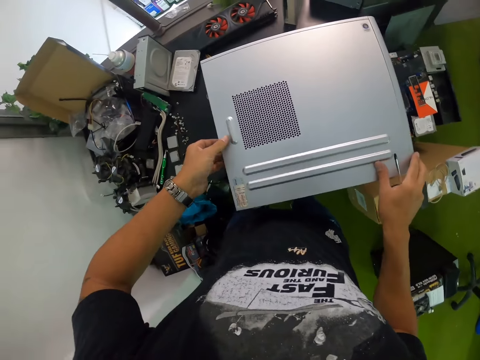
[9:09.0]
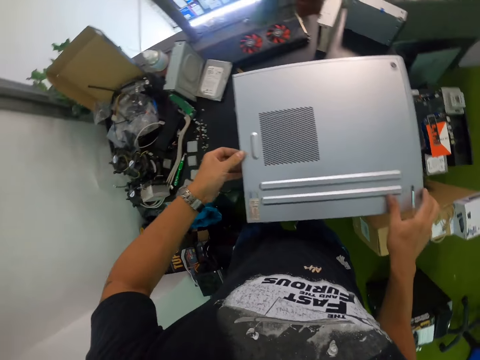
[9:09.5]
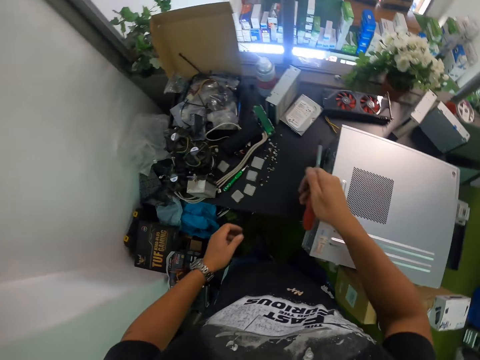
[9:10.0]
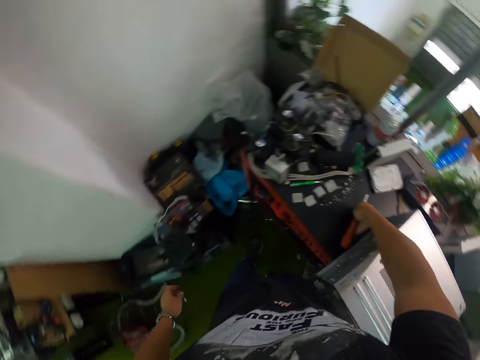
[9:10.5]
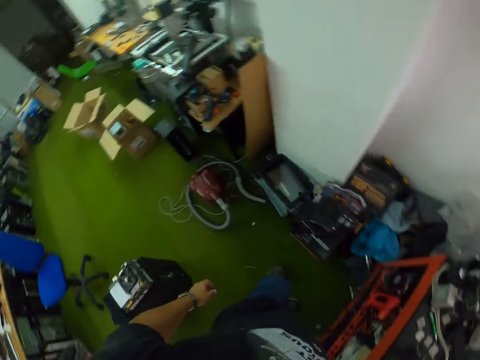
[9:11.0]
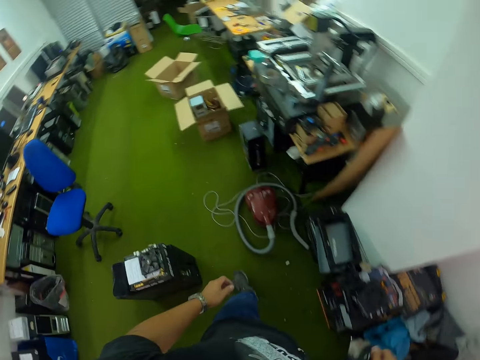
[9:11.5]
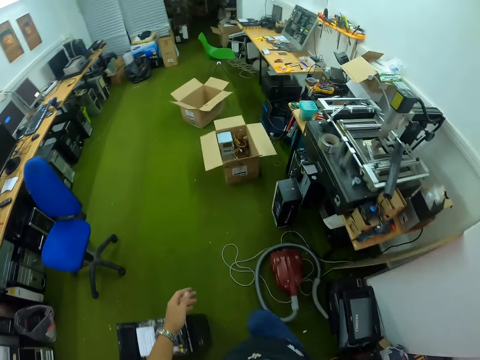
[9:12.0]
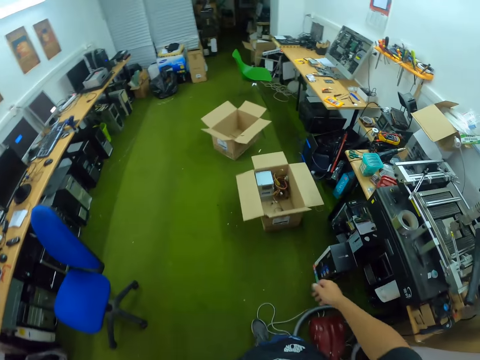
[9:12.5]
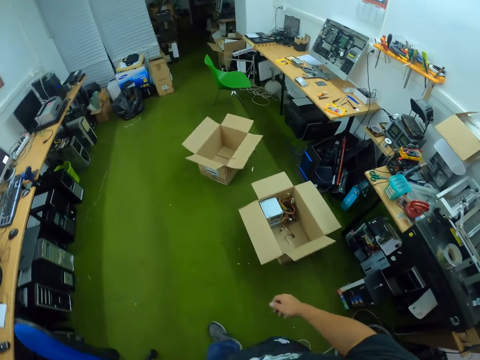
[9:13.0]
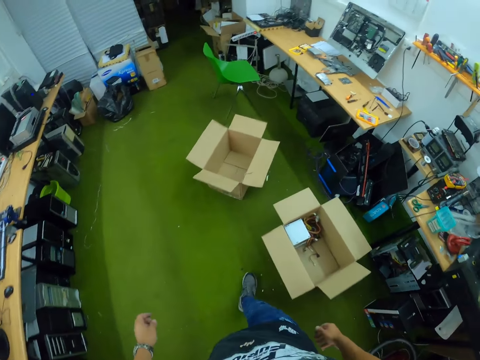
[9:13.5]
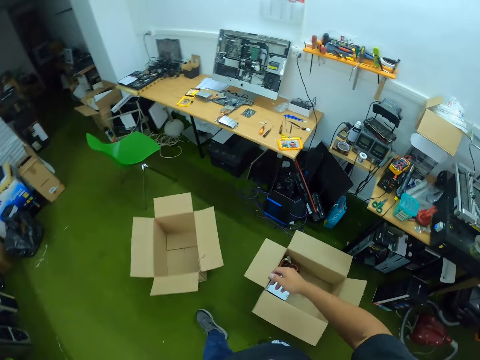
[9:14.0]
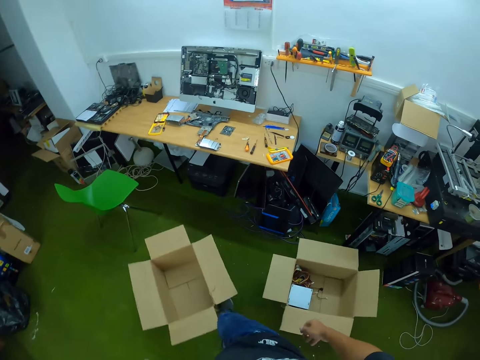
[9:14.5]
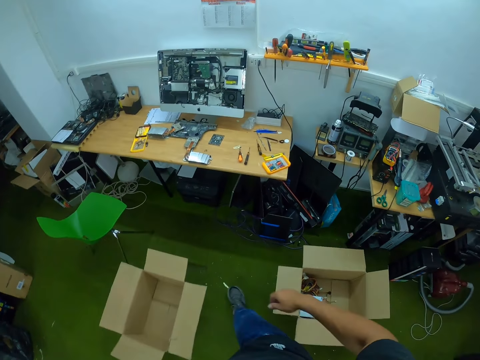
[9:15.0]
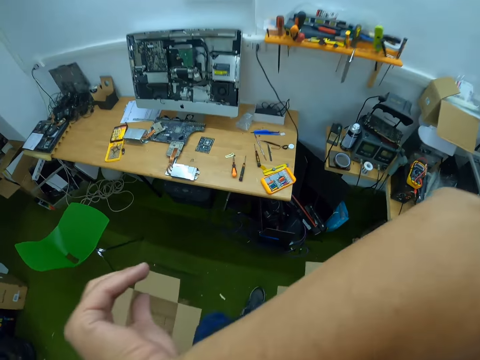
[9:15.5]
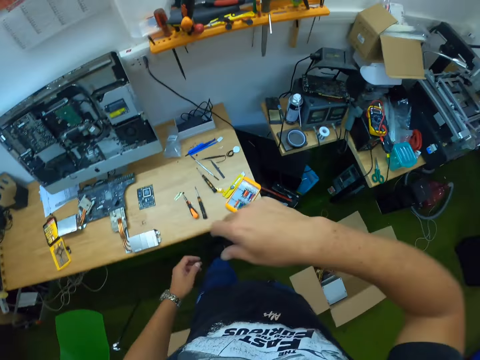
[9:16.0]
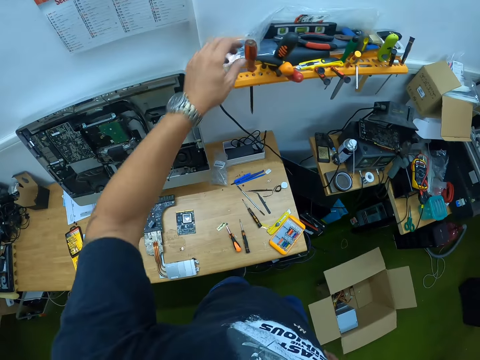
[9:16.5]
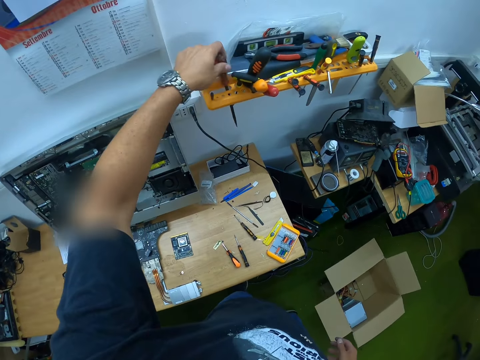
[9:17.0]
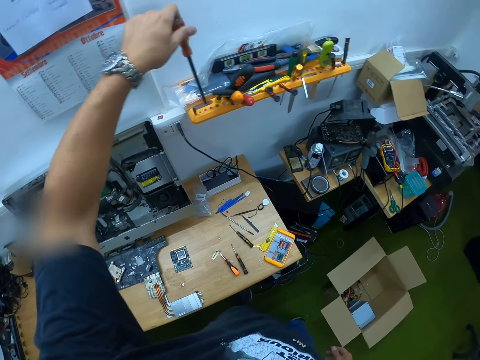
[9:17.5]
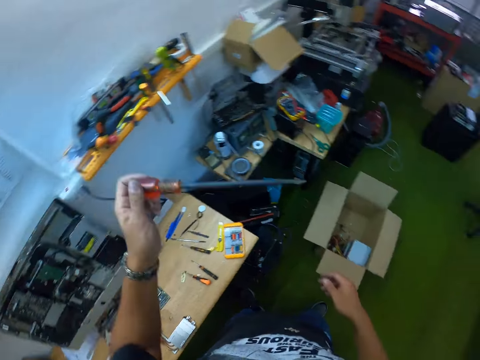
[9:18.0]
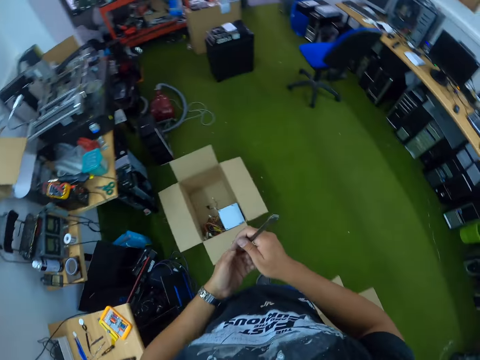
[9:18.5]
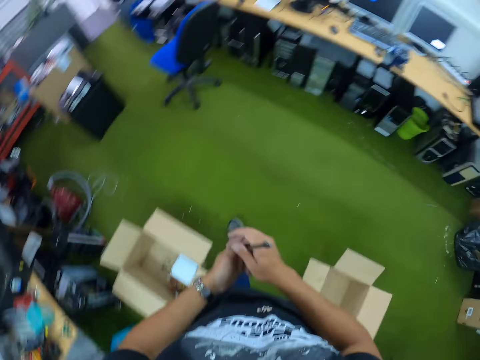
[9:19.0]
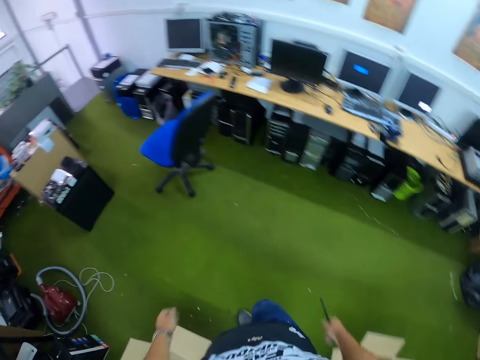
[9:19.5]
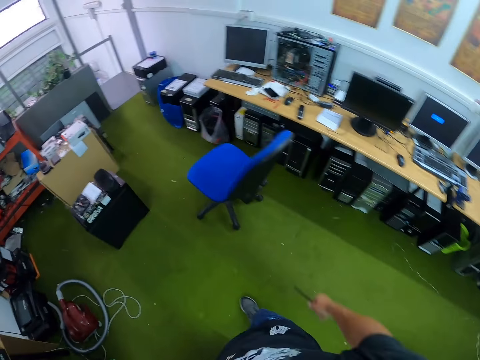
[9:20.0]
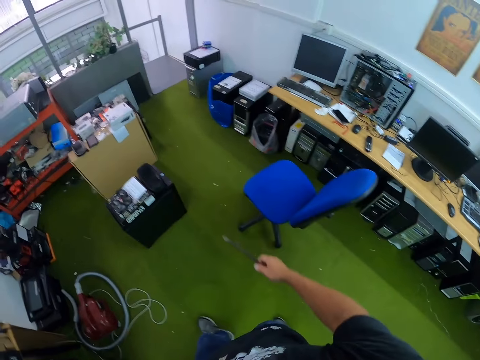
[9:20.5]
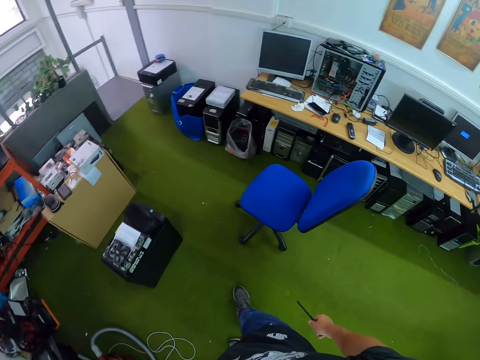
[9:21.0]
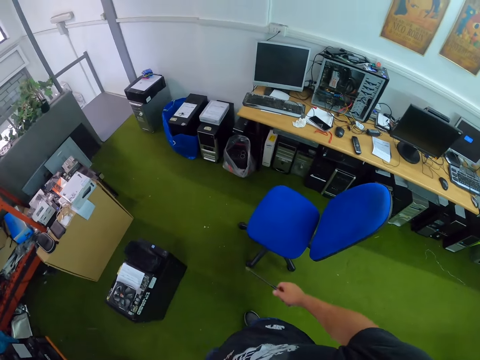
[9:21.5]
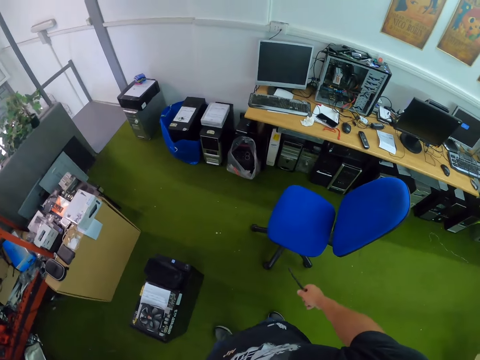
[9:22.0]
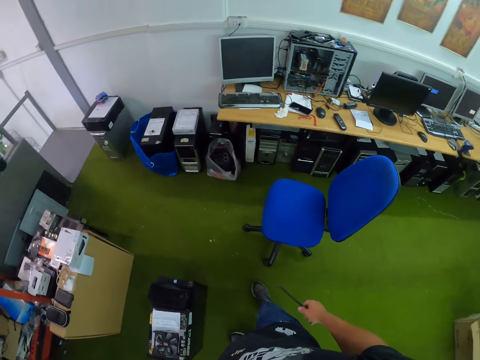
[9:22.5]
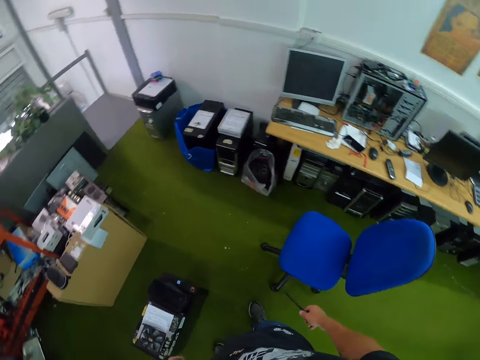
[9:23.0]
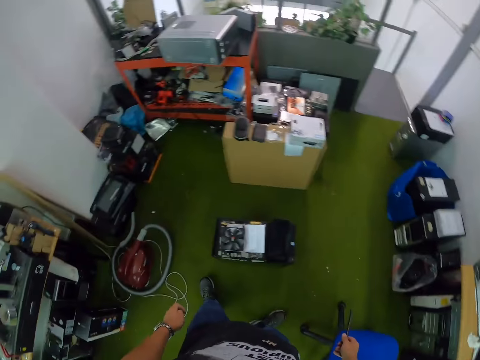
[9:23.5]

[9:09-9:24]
The camera wearer pulls the CPU case with his hands. He drops the screwdriver on the table with his right hand. He walks in the room. He kicks a carton box with his right foot. He picks up the screwdriver from a rack on a wall with his left hand. He holds the screwdriver with both hands. He holds the screwdriver with his right hand. He walks in the room.

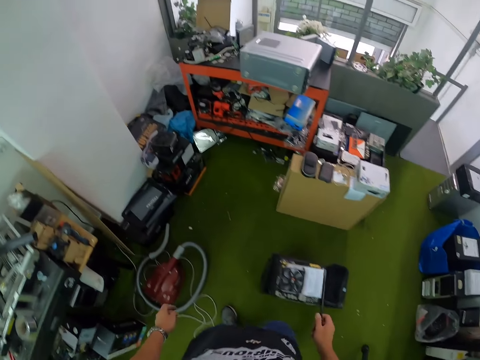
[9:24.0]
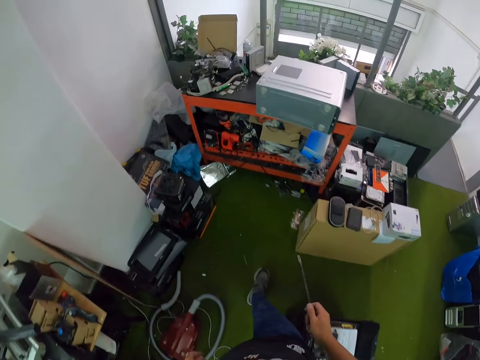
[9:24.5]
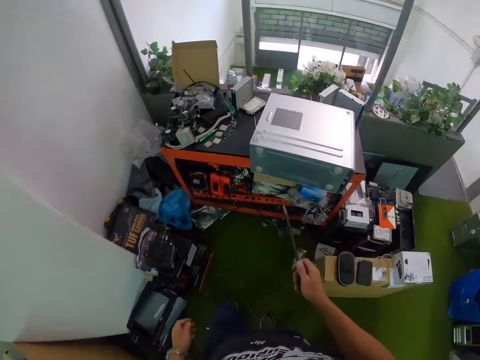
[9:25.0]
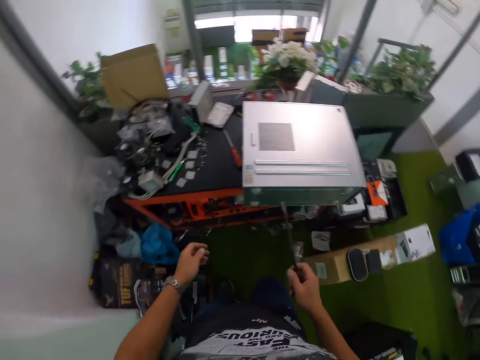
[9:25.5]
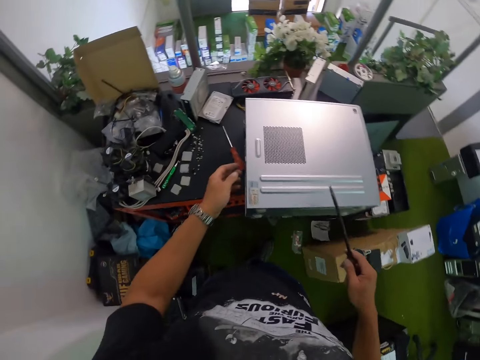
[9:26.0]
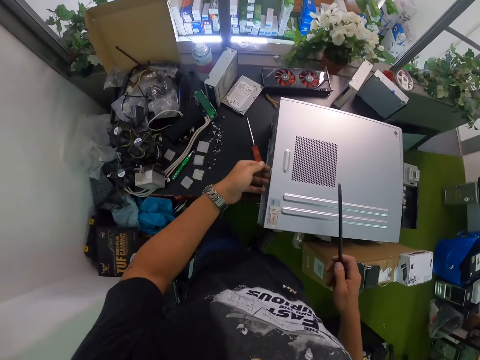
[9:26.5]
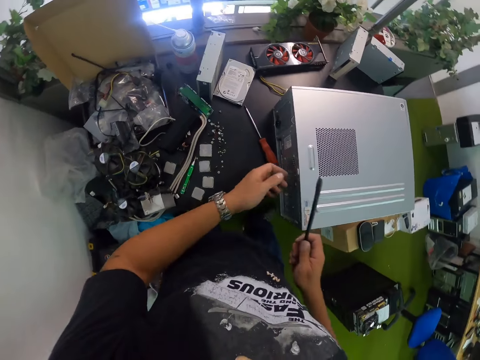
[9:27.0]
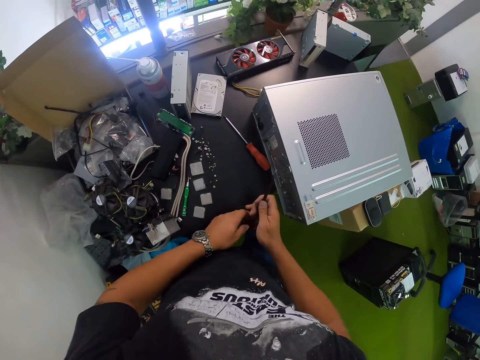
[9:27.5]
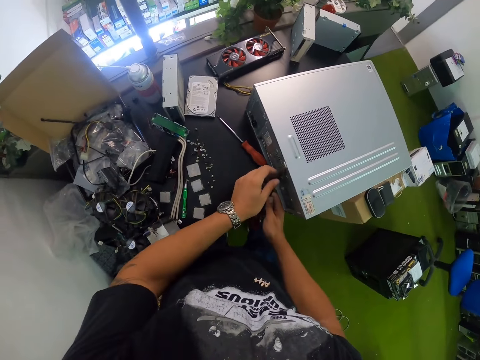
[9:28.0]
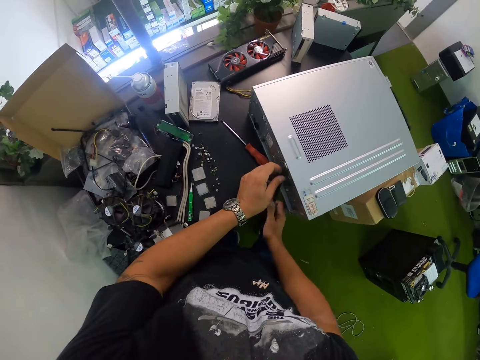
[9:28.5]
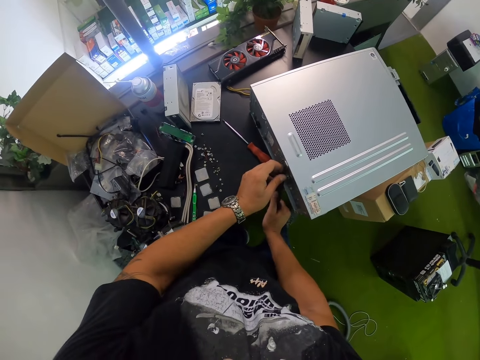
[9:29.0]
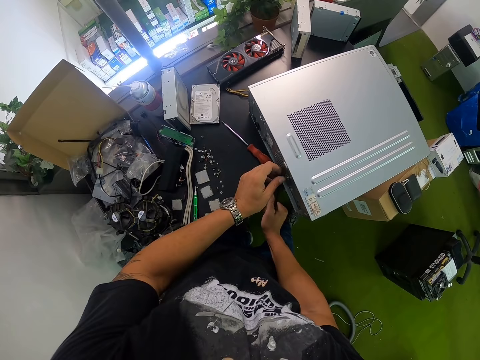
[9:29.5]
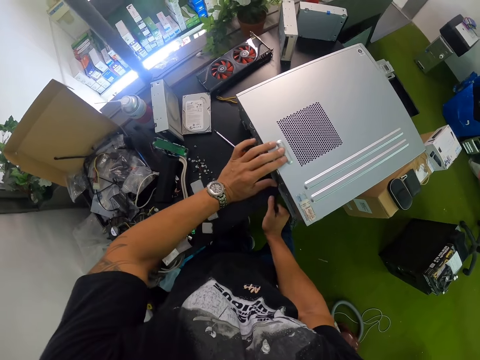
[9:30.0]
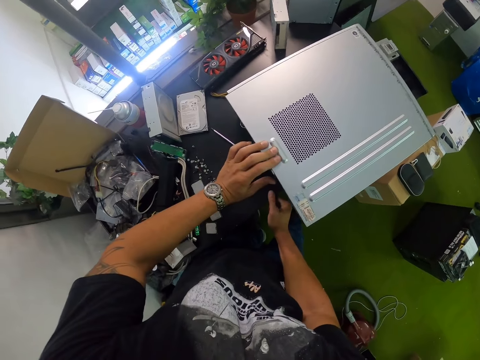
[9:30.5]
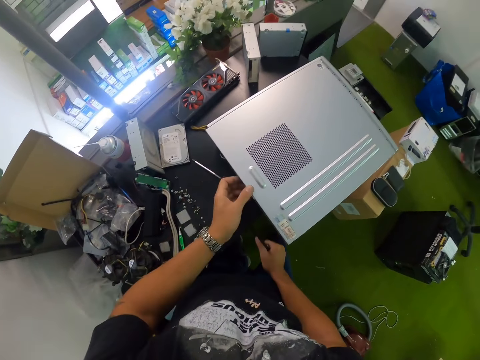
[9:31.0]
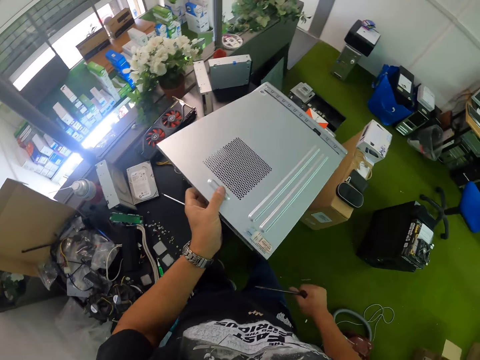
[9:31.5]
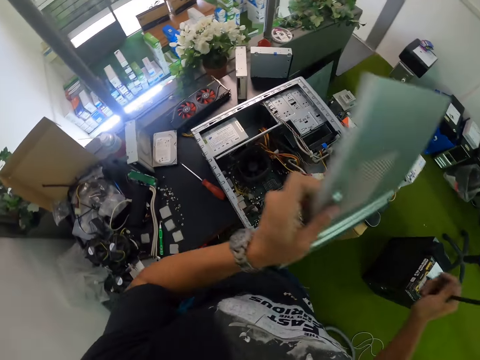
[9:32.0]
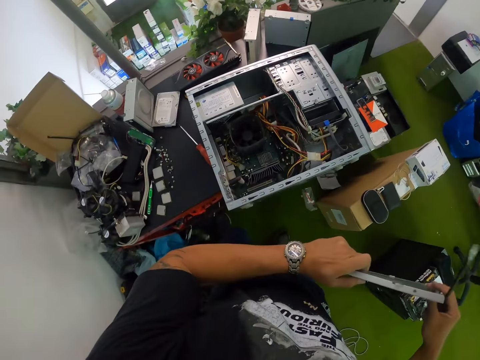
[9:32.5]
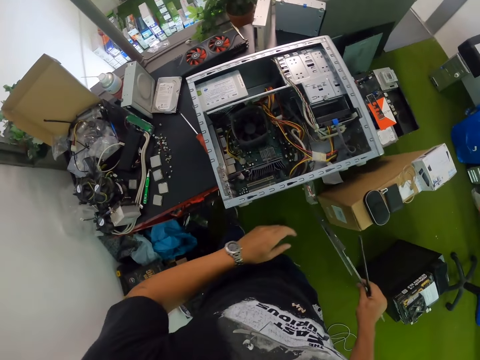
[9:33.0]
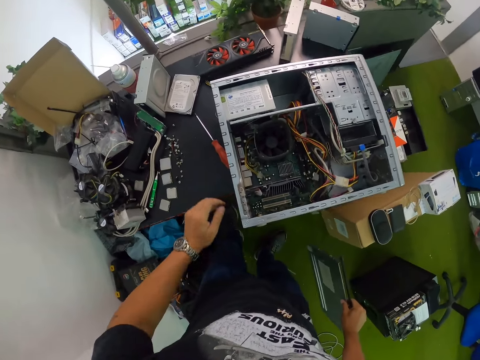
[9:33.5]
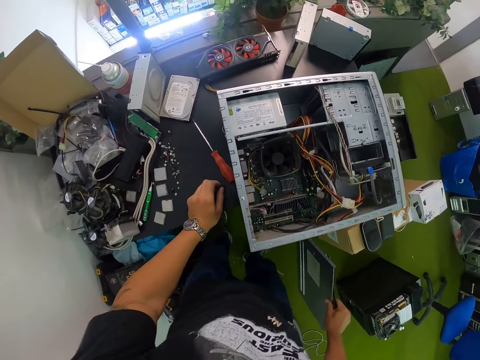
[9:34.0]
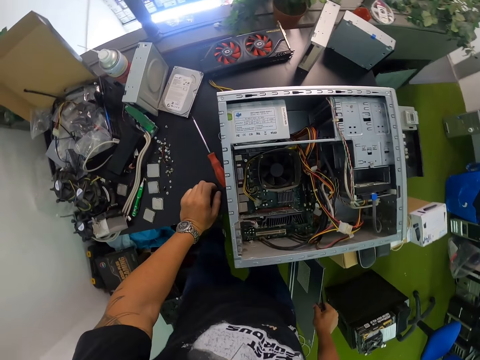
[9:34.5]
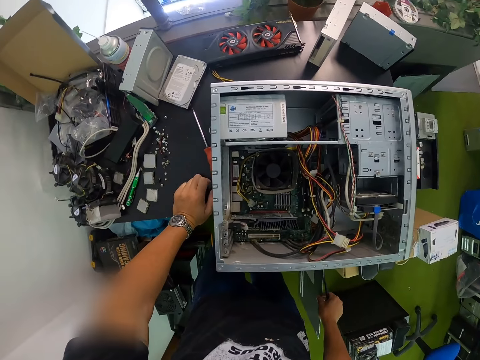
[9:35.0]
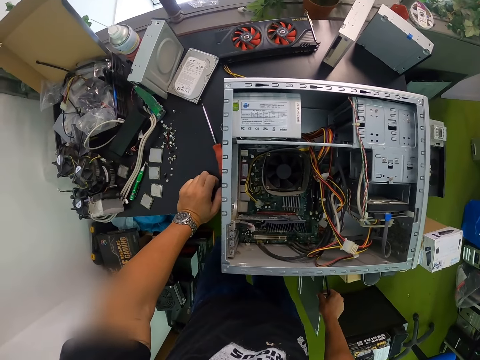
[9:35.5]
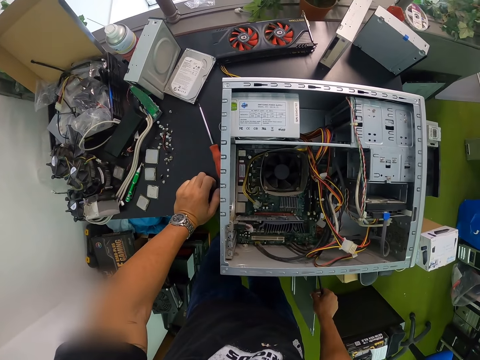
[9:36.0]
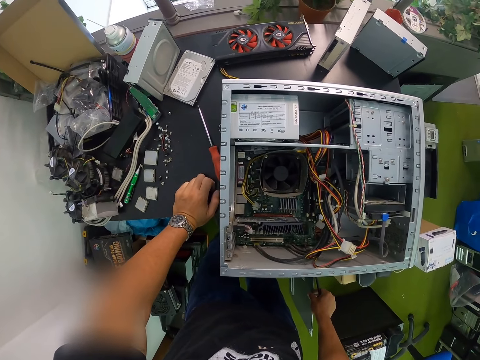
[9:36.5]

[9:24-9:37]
The camera wearer touches the computer case on the table with his left hand. He presses the screwdriver on the computer case on the table with both hands. He holds the computer case with his left hand. He opens the computer case with the screwdriver in his right hand. He lifts a cover of the computer case with his left hand. He passes the cover of the computer case to his right hand. He places his left hand on the table.
